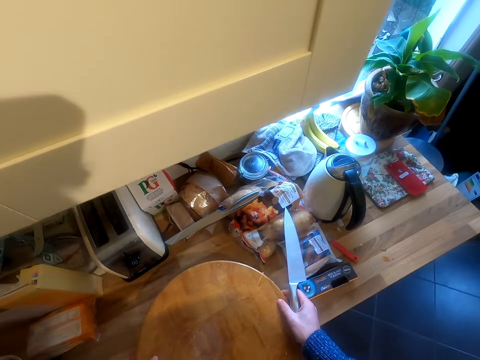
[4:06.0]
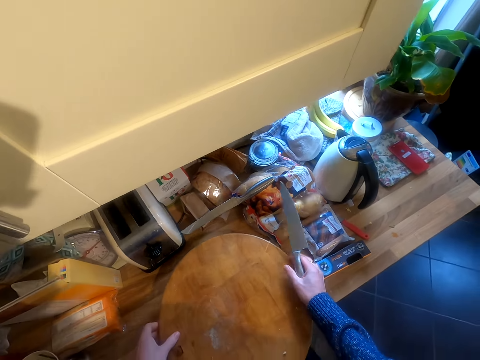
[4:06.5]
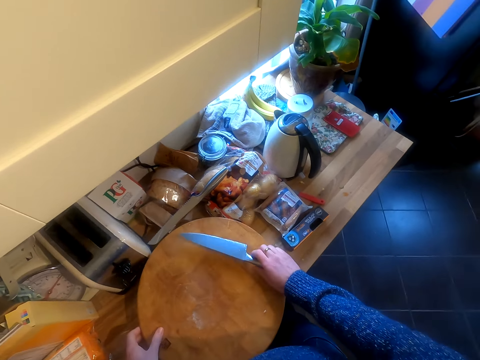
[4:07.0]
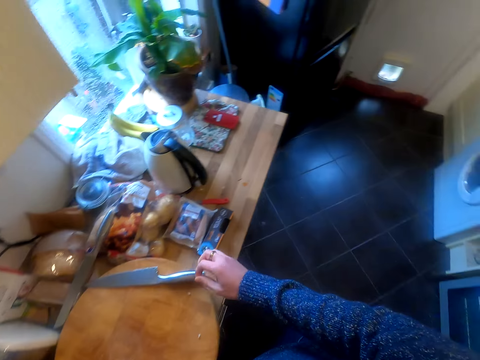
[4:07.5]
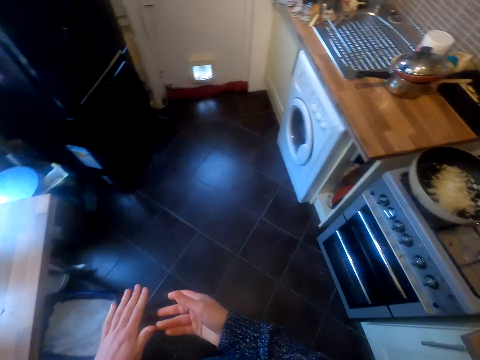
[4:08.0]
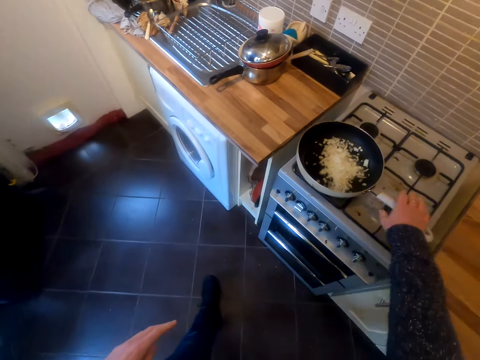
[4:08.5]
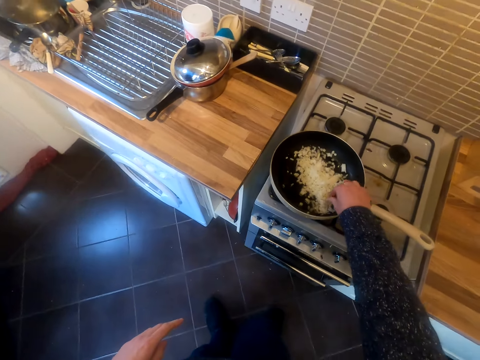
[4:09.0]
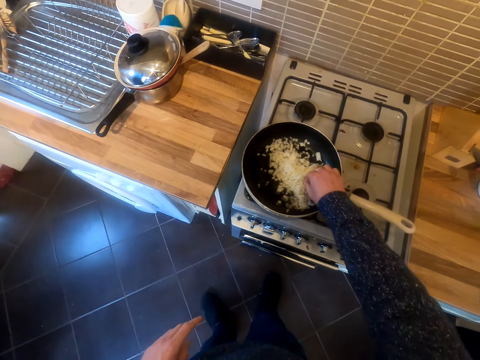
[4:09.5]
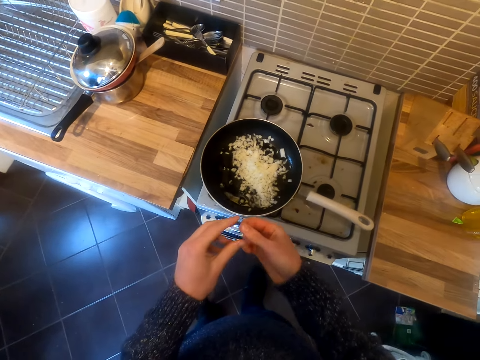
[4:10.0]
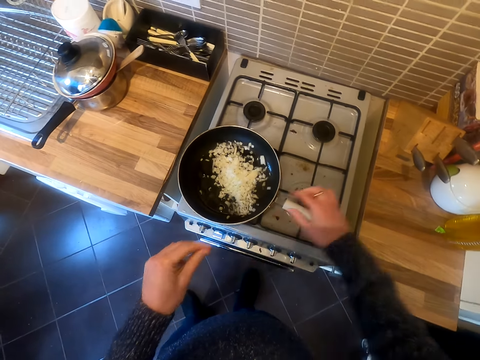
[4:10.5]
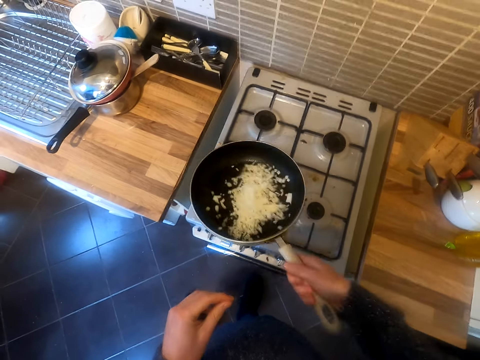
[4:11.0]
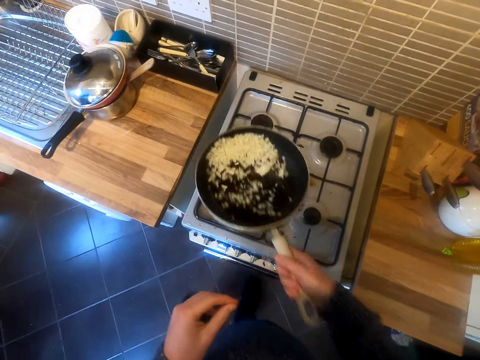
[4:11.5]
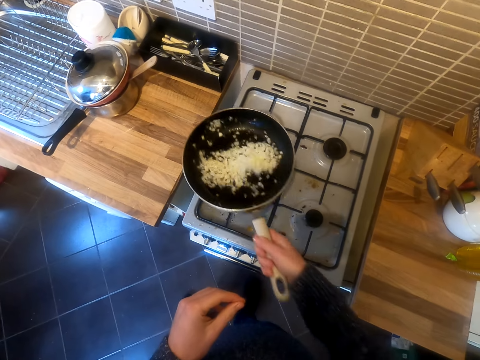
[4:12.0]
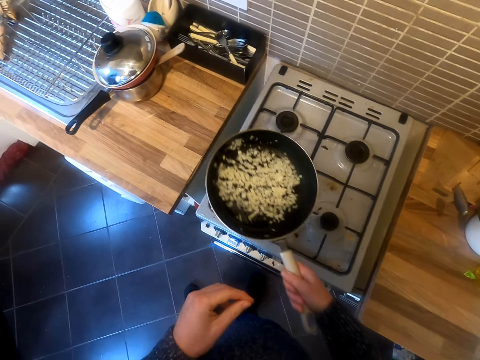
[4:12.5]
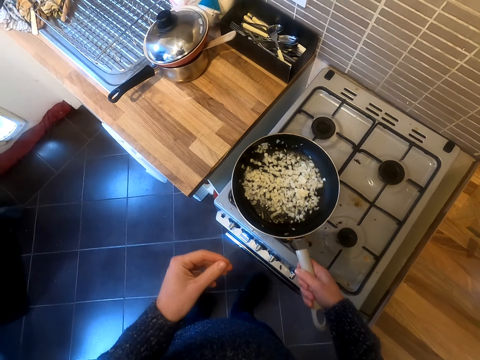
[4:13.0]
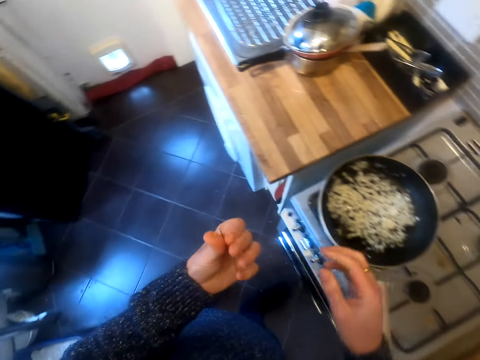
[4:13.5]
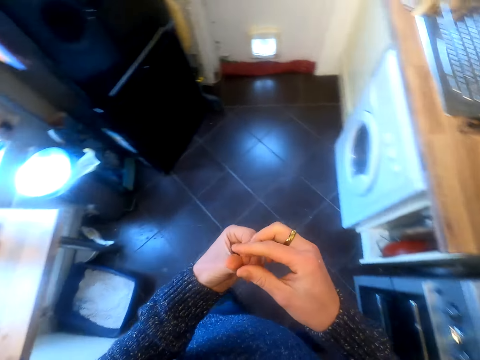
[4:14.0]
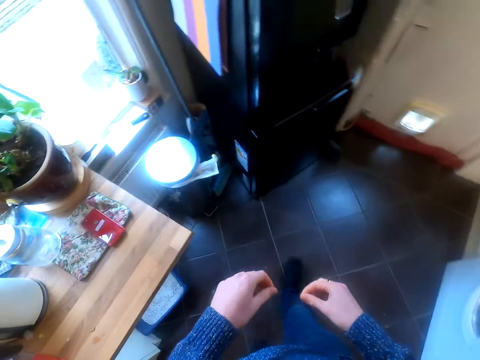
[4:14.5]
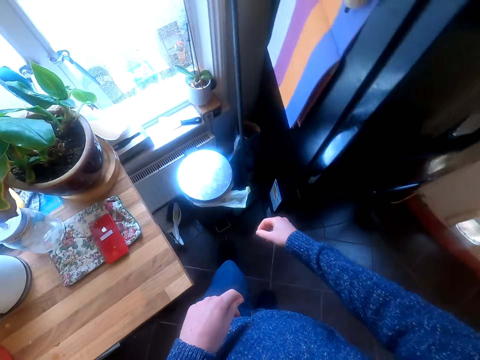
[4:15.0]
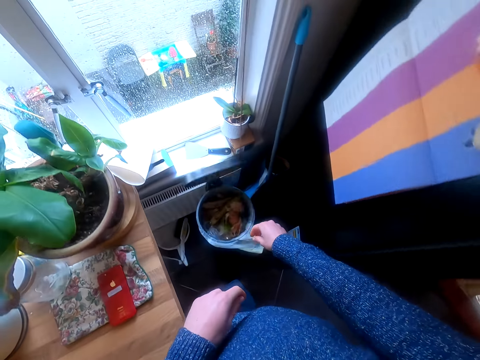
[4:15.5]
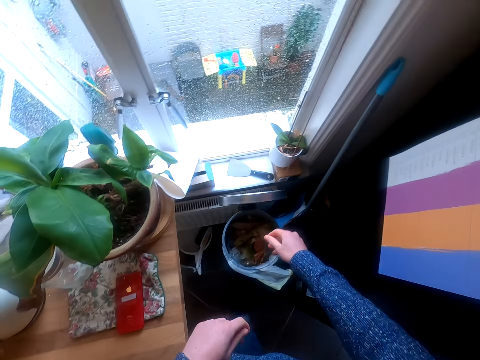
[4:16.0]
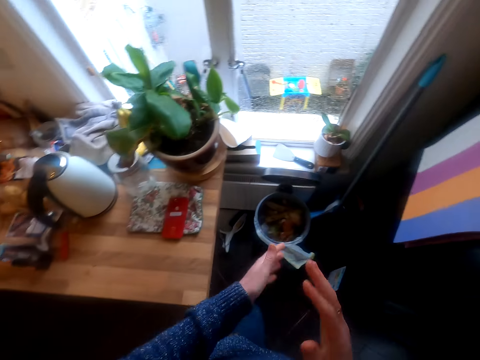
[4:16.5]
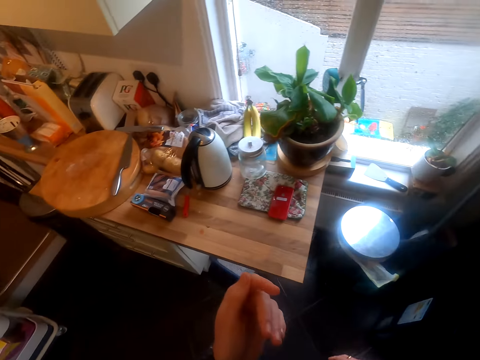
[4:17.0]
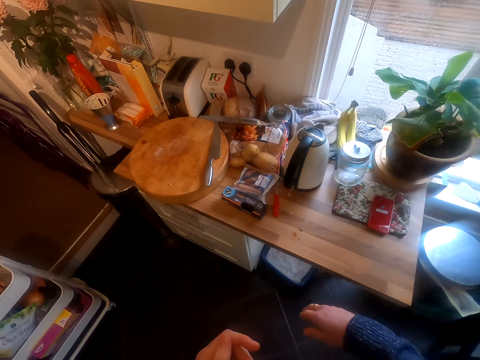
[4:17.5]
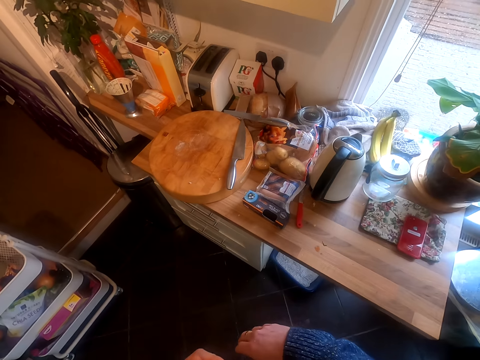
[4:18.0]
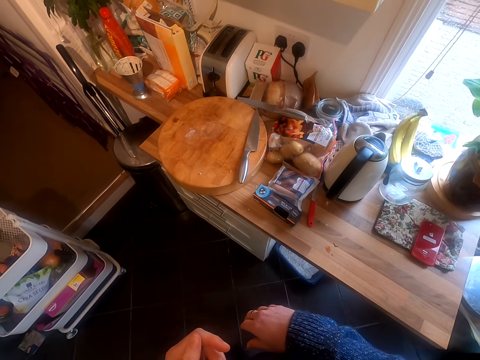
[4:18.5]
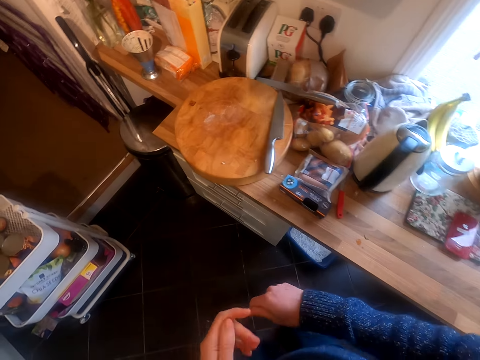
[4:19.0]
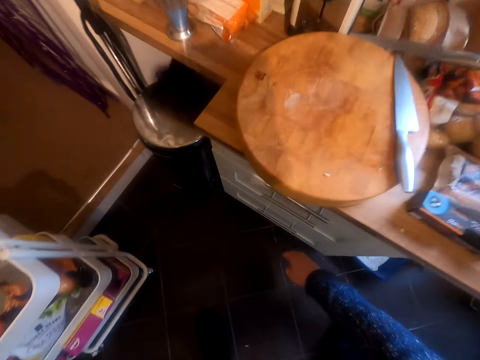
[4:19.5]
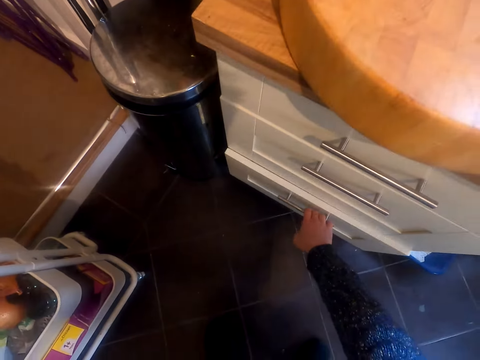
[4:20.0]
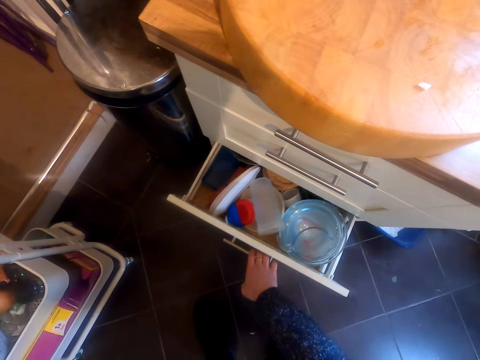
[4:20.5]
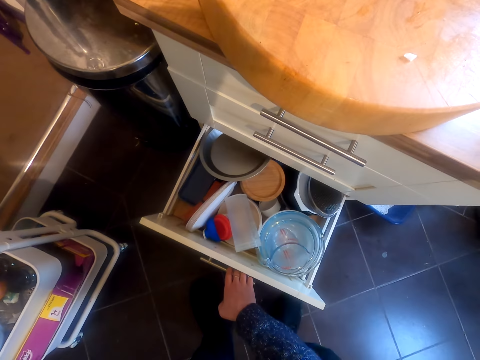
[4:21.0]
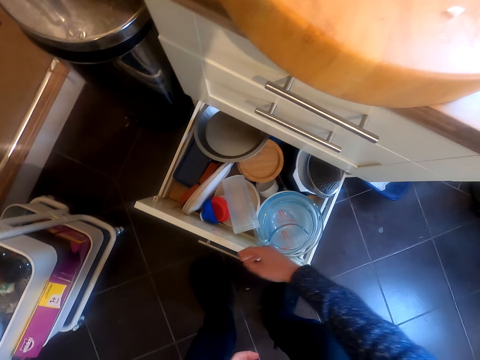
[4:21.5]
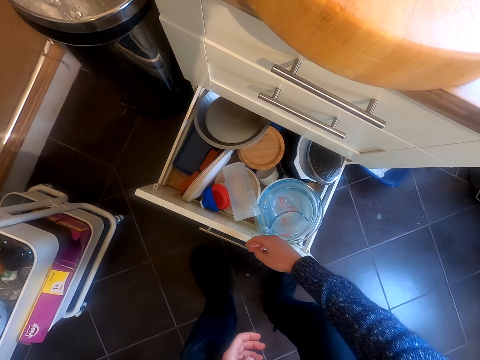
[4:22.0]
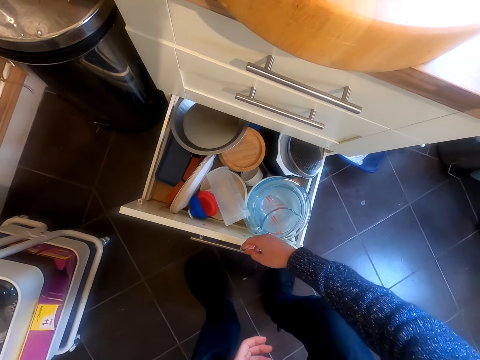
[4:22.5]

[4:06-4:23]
The camera wearer puts the chopping board on the worktop. They put the knife on the chopping board. They move in the kitchen. They pick up something. They lift the frying pan. They shake the frying pan. They put the frying pan on the cooker. They look at the hands. They open the dustbin. They drop something in the dustbin. They rub the hands. They look at the worktop. They pull a drawer.

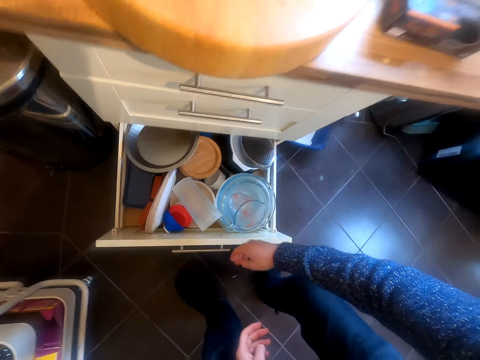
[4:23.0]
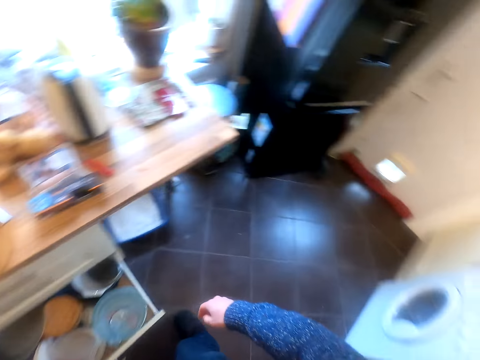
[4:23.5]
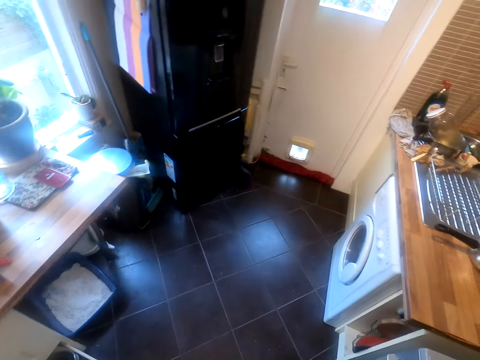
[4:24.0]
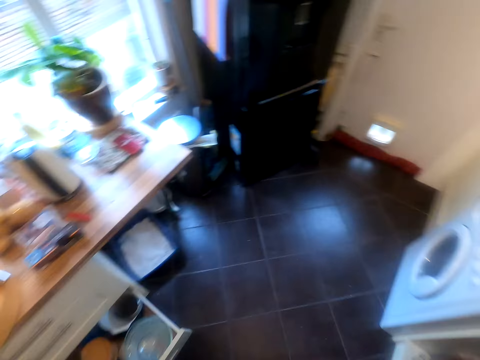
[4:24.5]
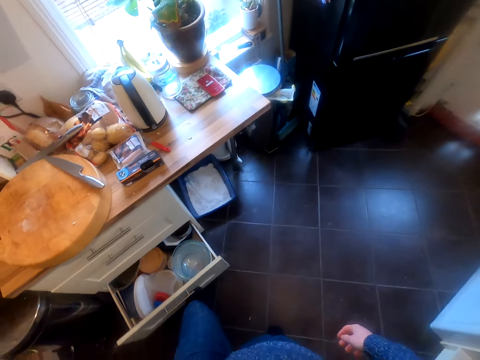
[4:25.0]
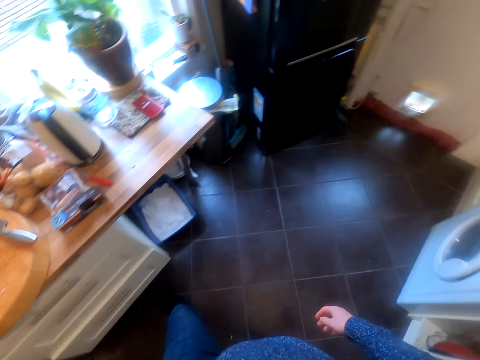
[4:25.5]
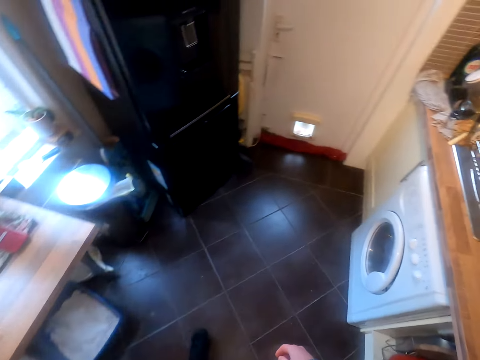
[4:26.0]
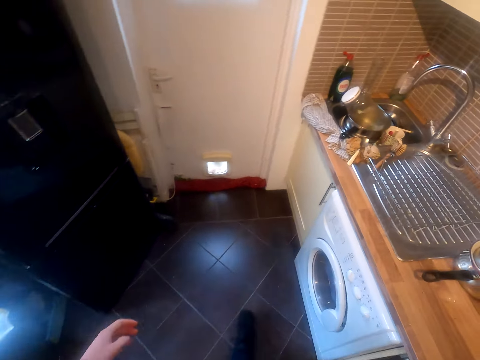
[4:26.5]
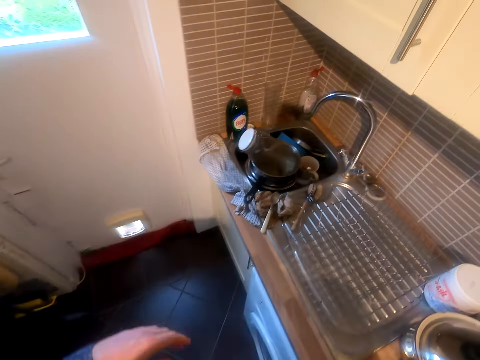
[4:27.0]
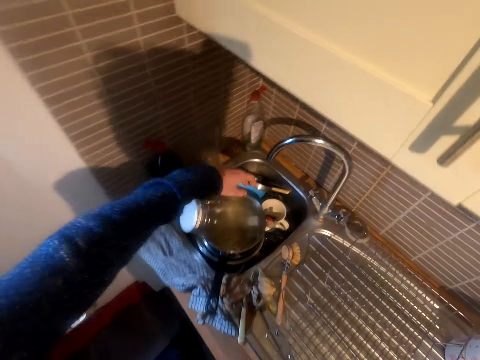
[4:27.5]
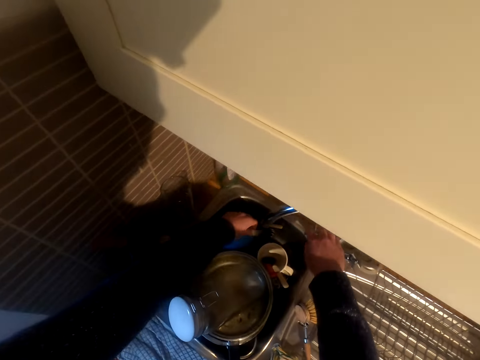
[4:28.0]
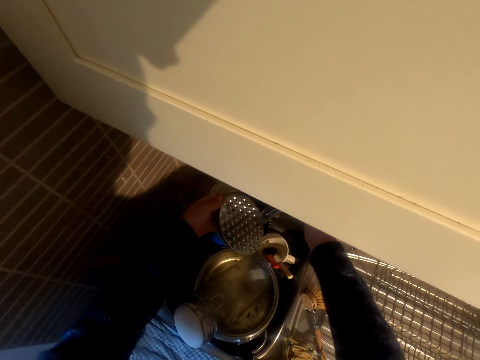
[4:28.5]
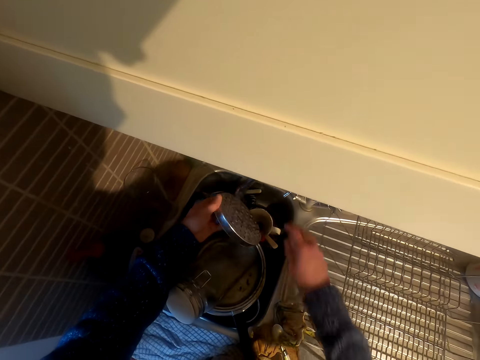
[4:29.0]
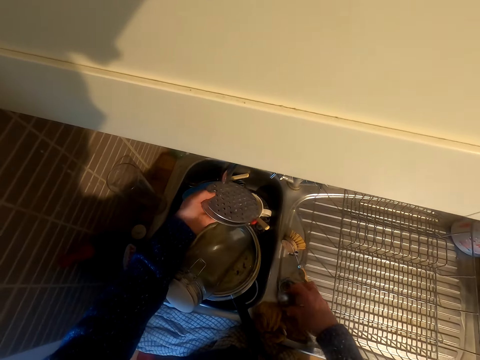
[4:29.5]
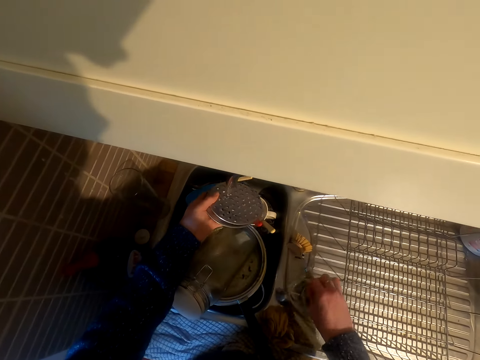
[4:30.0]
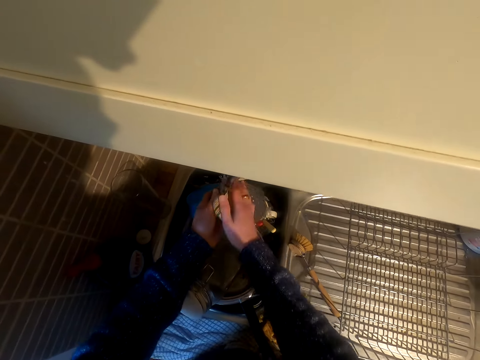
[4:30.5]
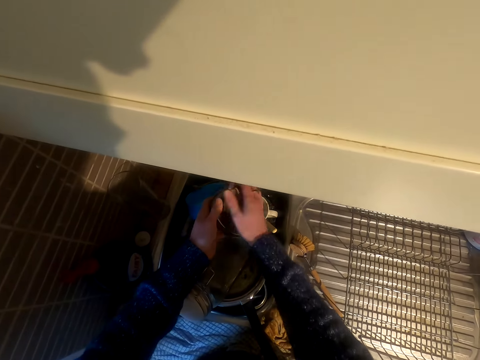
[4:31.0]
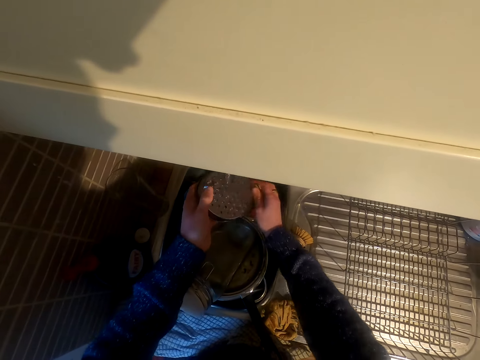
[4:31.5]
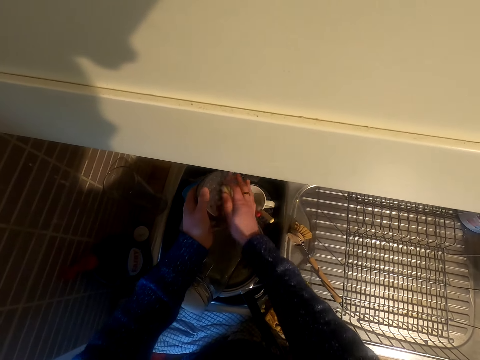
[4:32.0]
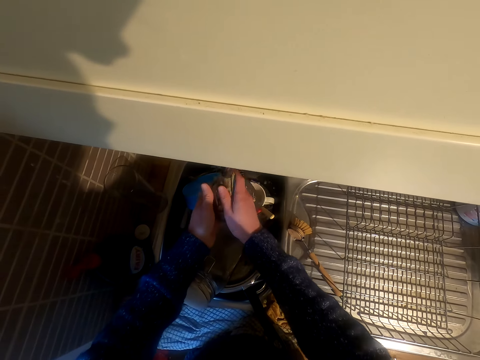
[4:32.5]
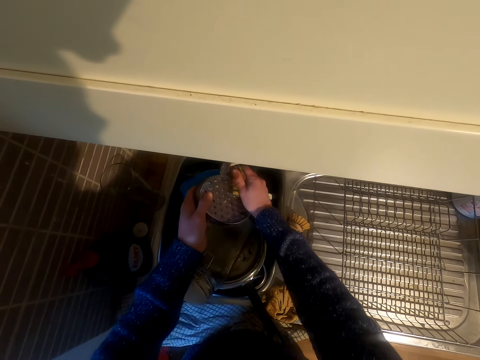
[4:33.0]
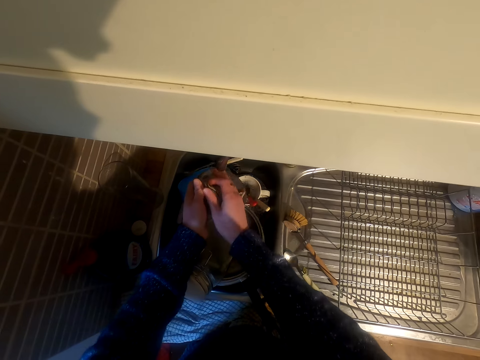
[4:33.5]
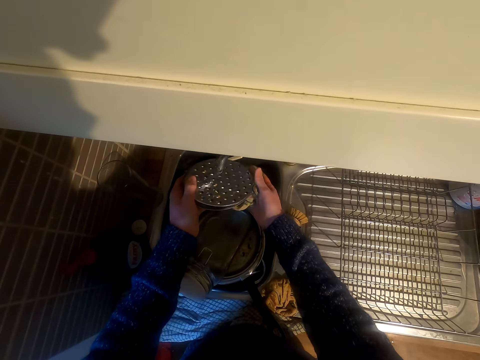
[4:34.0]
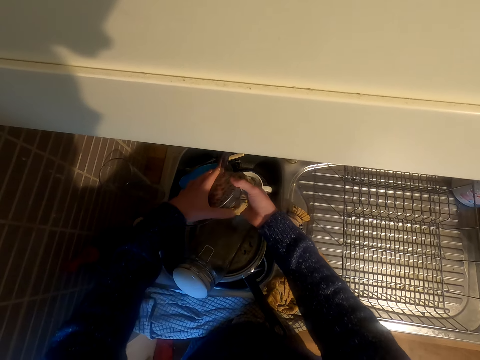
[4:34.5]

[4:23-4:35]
The camera wearer looks at the kitchen. They push the drawer by foot. They walk in the kitchen. They take a grater. They open the water. They take the washing towel. They wash the grater.
